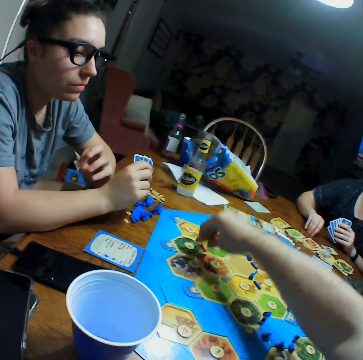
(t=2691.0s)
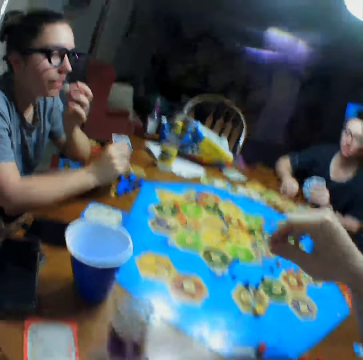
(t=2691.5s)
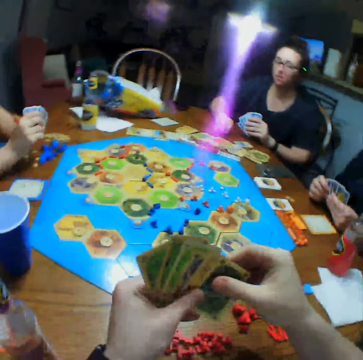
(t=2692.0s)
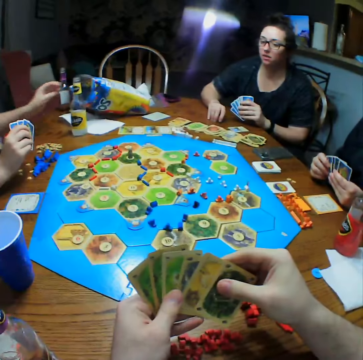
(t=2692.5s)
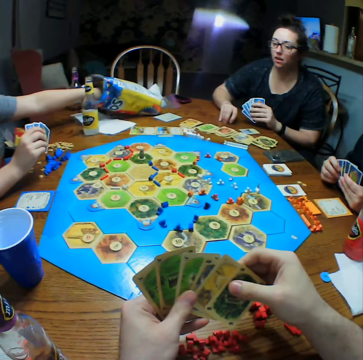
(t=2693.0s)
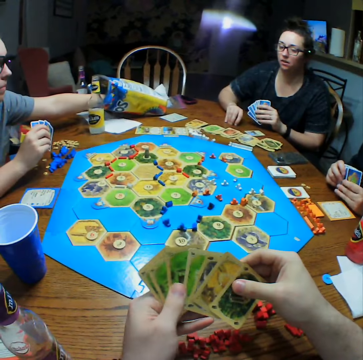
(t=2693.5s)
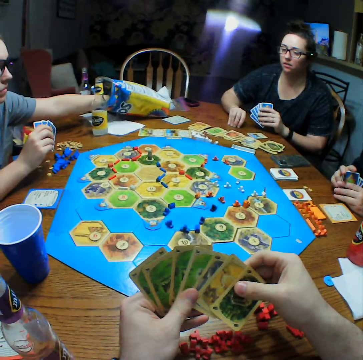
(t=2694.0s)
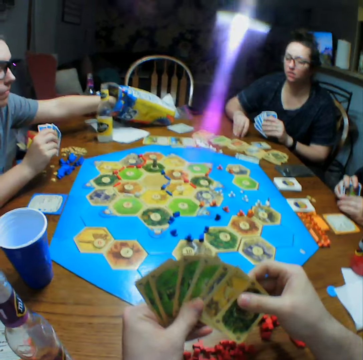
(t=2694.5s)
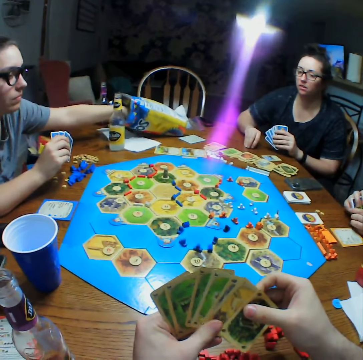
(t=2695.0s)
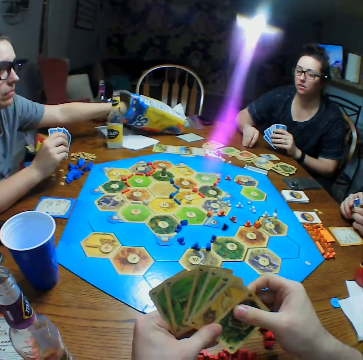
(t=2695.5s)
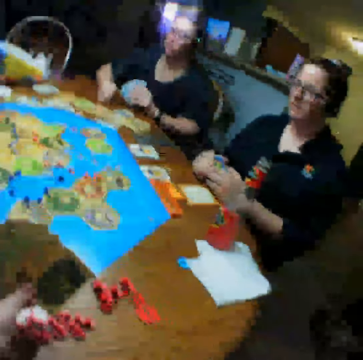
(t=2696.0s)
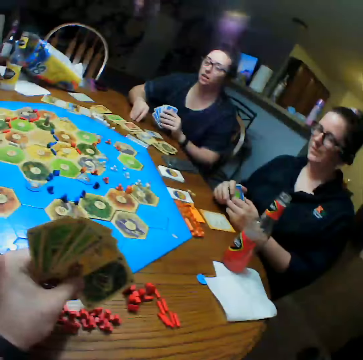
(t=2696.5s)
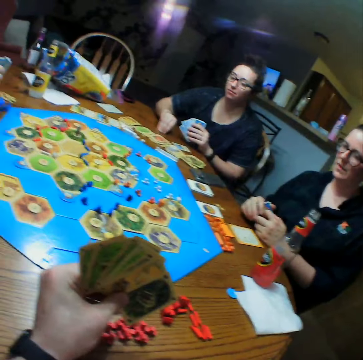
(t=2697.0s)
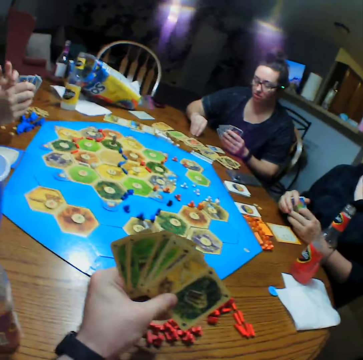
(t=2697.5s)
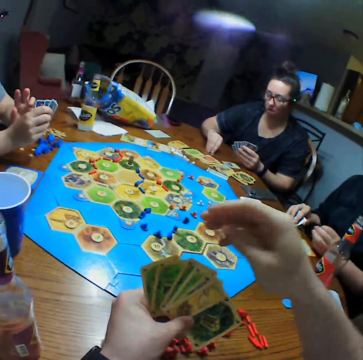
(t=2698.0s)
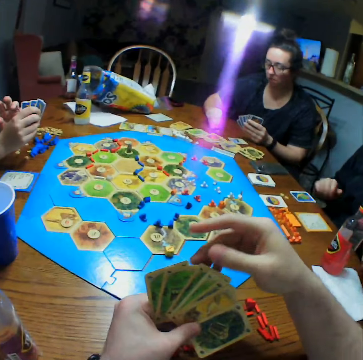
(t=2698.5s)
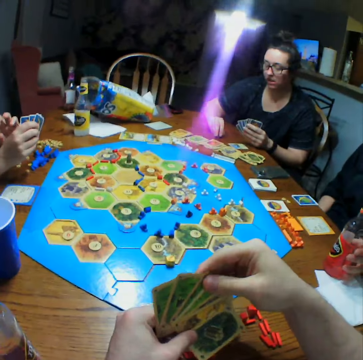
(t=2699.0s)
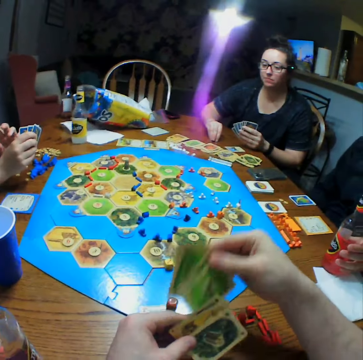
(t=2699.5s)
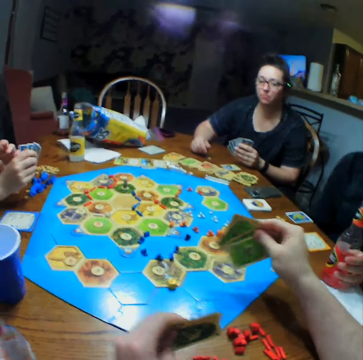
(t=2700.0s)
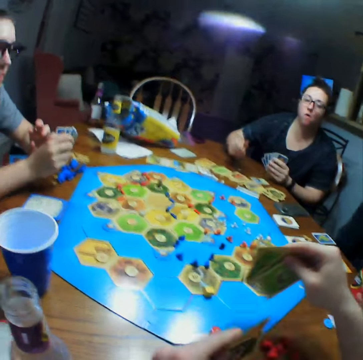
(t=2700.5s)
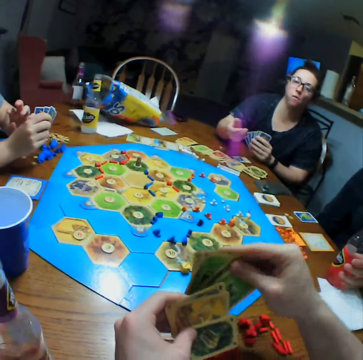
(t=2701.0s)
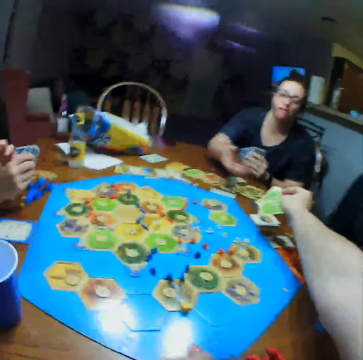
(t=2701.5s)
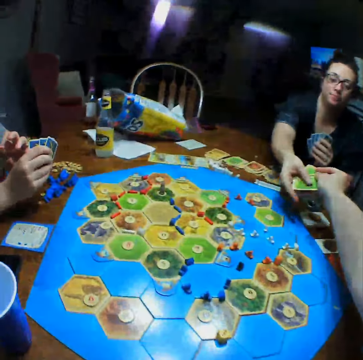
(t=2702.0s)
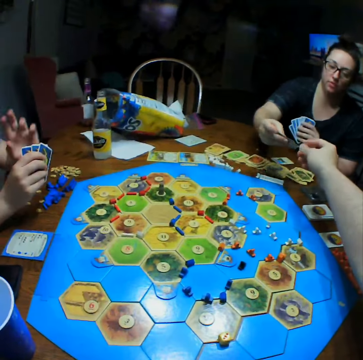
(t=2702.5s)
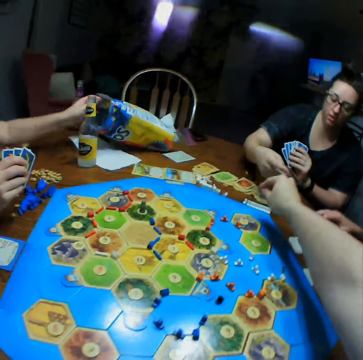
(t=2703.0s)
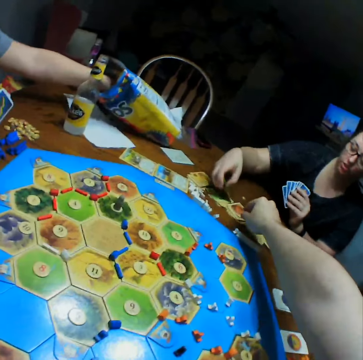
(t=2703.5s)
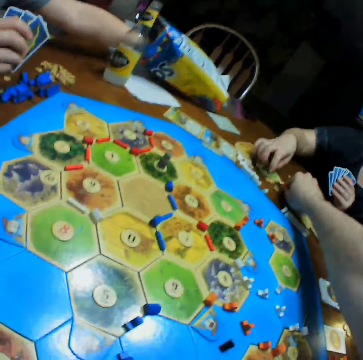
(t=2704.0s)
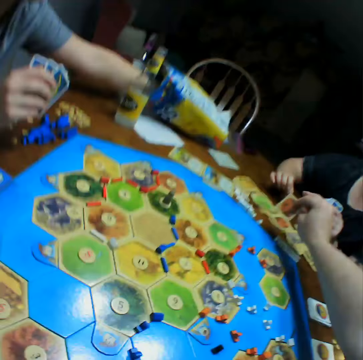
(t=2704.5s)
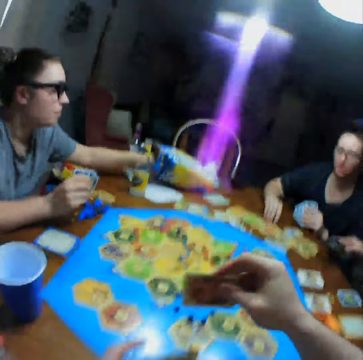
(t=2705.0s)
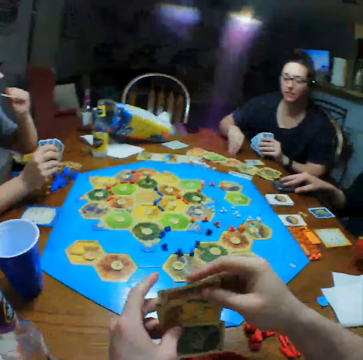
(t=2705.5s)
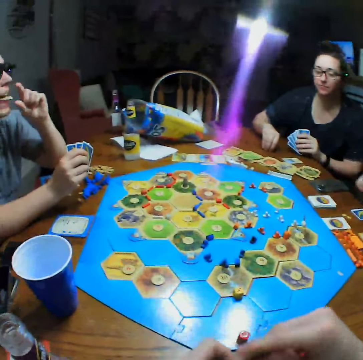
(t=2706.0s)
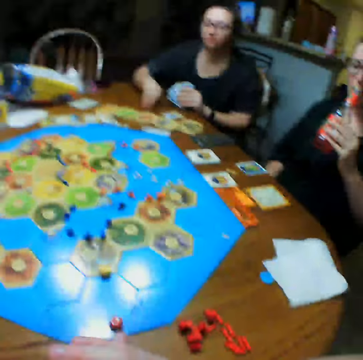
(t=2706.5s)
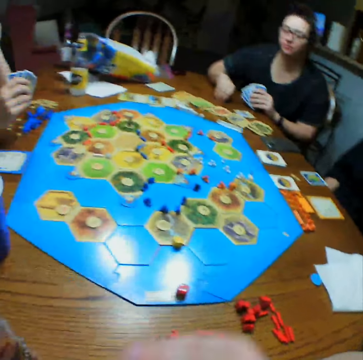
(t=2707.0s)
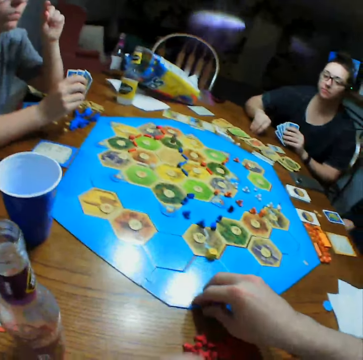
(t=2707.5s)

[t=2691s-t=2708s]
The camera wearer moves something on the board game. They pick the die. They hold cards. A person picks crisps. Another person puts cards on the table. The camera wearer gives a third person the cards. The third person picks a card from the camera wearer, puts the cards on the table. The first person picks crisps. The third person picks cards.

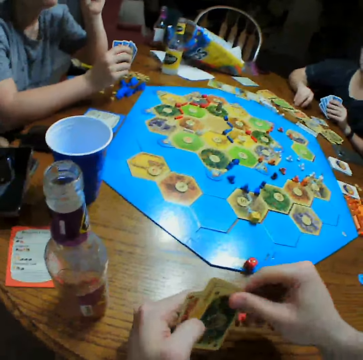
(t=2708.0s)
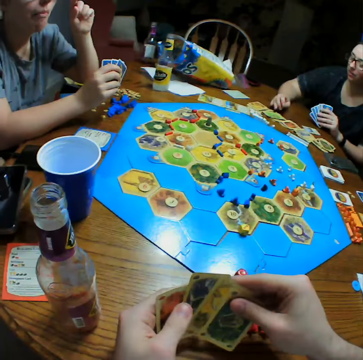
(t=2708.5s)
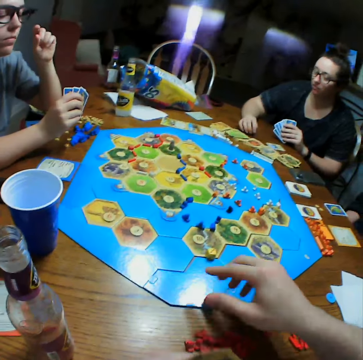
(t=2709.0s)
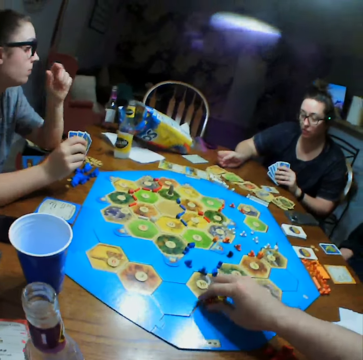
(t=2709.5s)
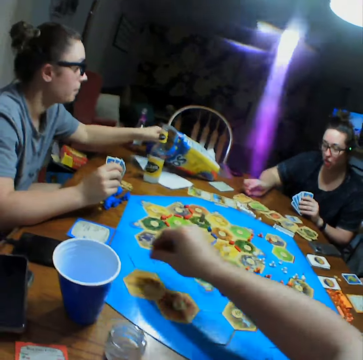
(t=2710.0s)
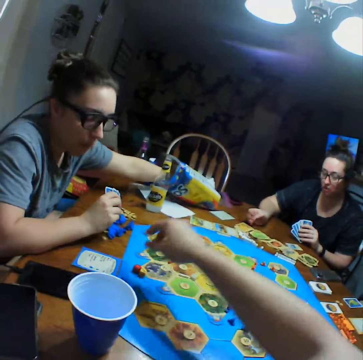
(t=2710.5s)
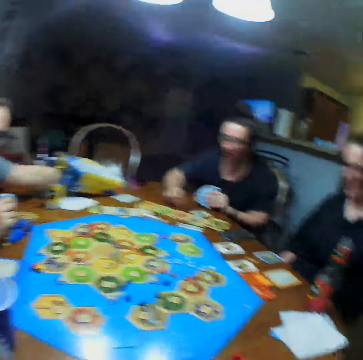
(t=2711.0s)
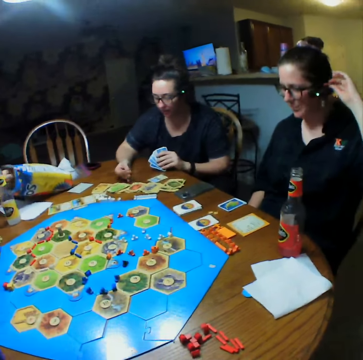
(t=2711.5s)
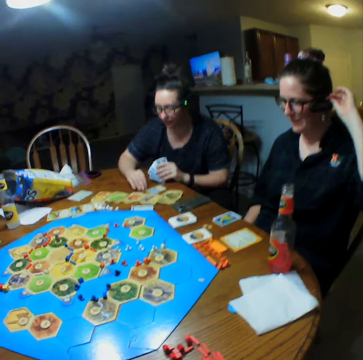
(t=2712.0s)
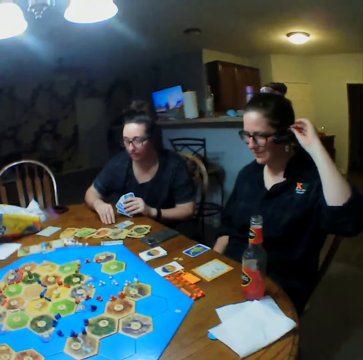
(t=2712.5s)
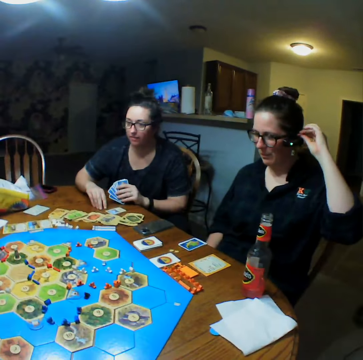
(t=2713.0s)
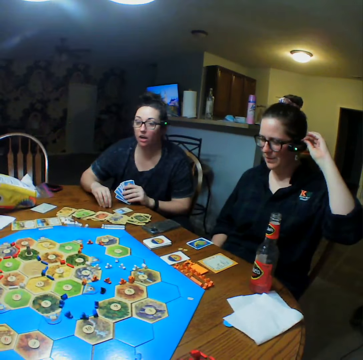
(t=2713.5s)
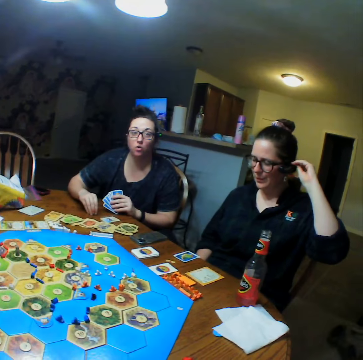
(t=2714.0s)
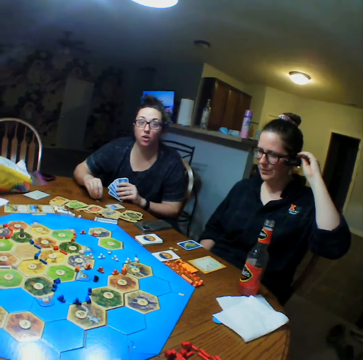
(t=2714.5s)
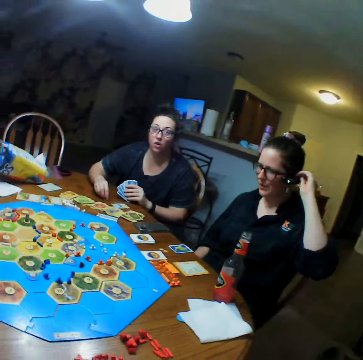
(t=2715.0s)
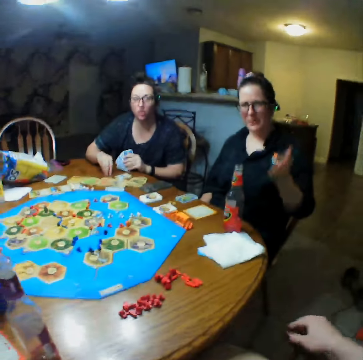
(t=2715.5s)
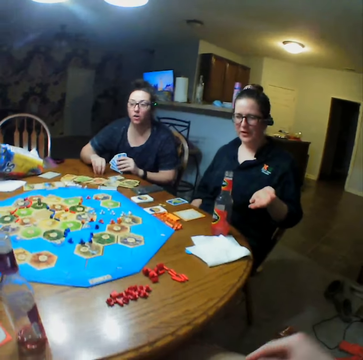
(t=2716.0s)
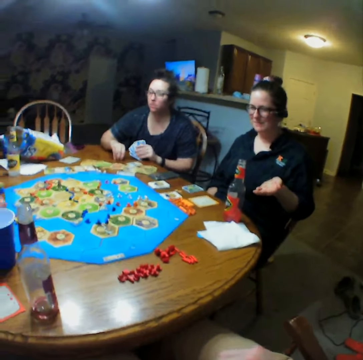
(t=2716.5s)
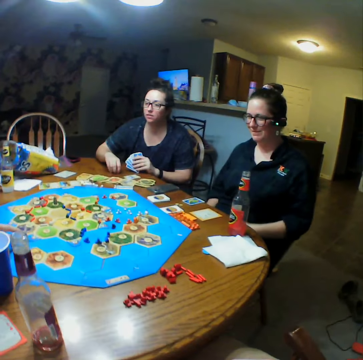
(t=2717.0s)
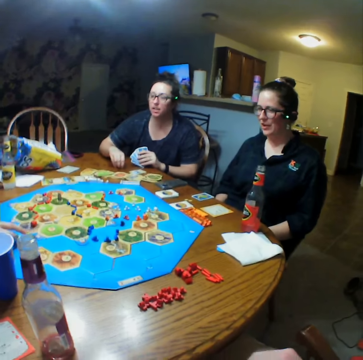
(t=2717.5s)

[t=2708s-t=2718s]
The camera wearer takes dice on the table. They put the dice on the table. A person picks a die.

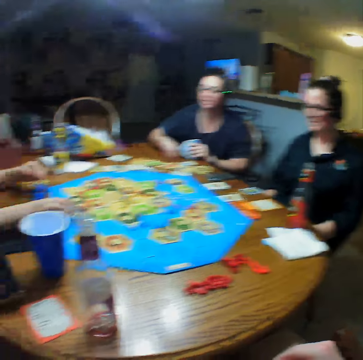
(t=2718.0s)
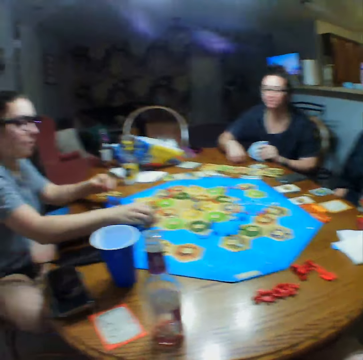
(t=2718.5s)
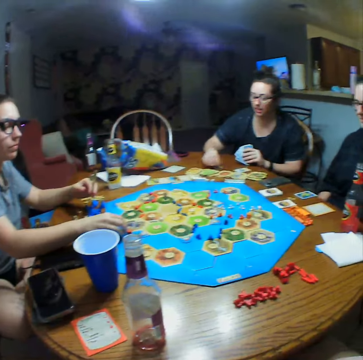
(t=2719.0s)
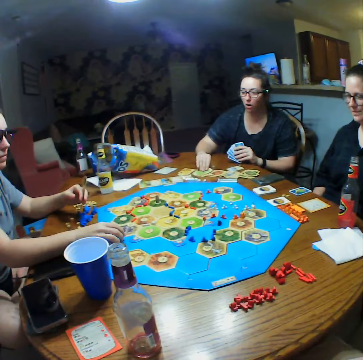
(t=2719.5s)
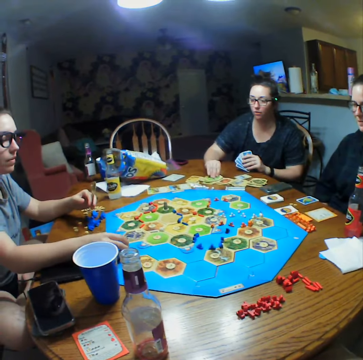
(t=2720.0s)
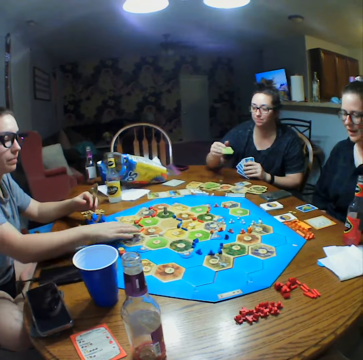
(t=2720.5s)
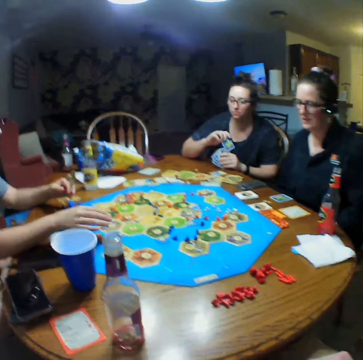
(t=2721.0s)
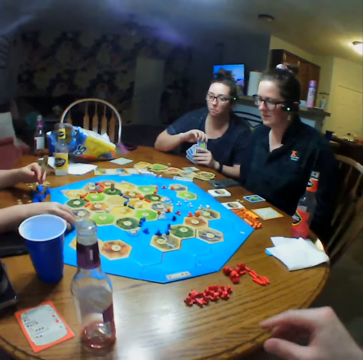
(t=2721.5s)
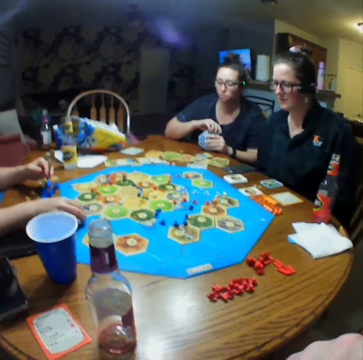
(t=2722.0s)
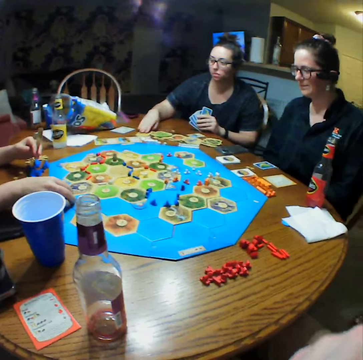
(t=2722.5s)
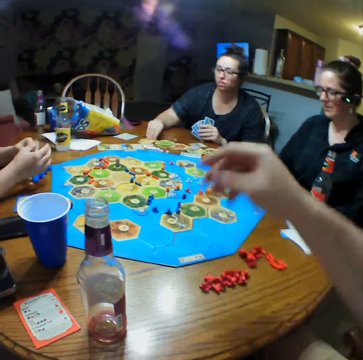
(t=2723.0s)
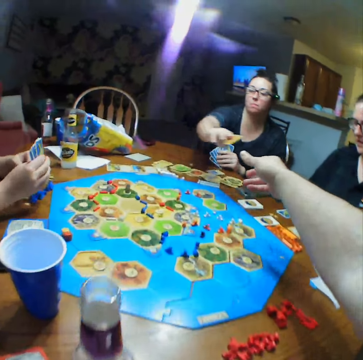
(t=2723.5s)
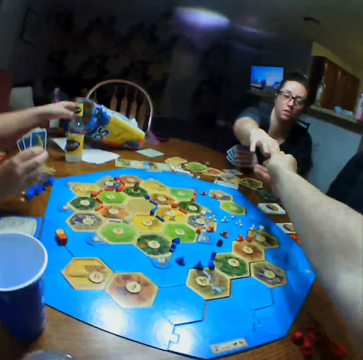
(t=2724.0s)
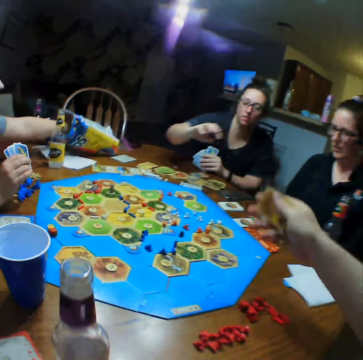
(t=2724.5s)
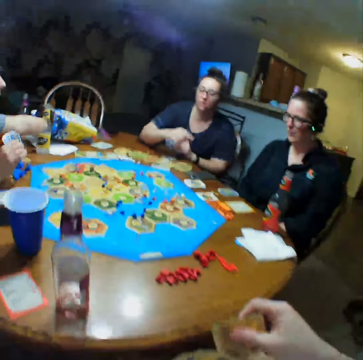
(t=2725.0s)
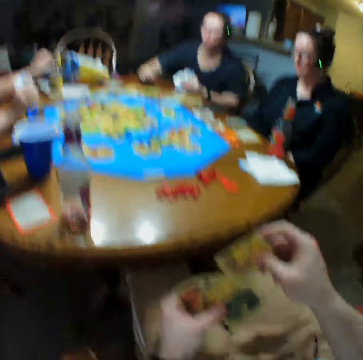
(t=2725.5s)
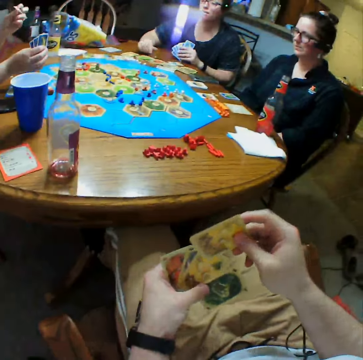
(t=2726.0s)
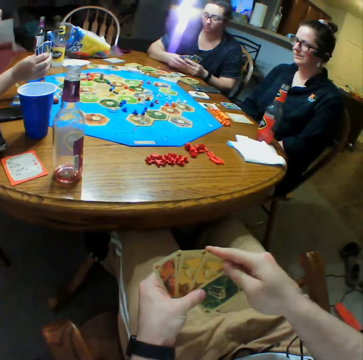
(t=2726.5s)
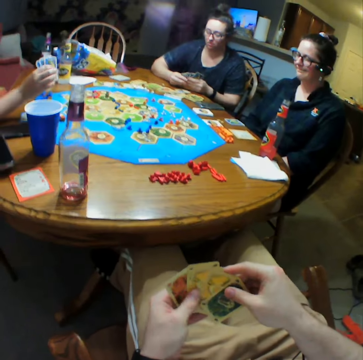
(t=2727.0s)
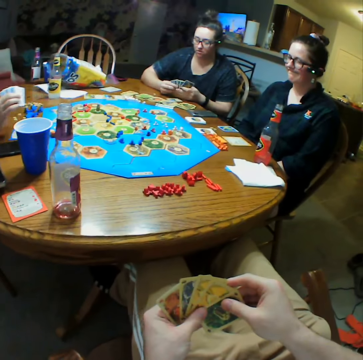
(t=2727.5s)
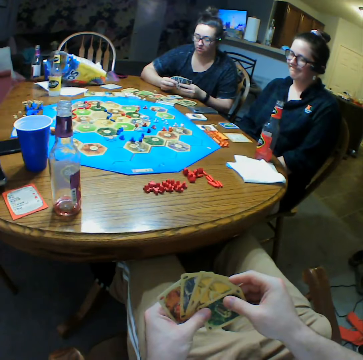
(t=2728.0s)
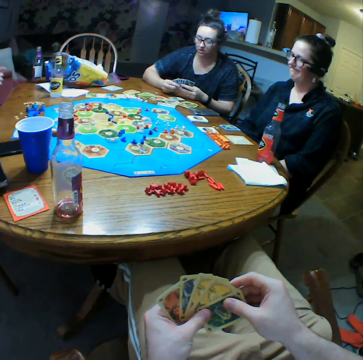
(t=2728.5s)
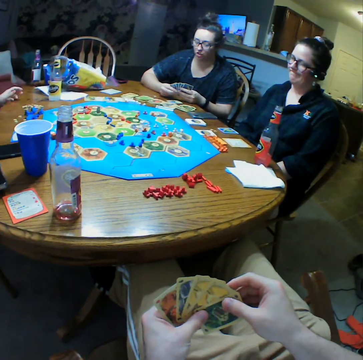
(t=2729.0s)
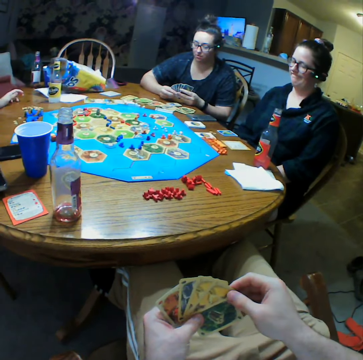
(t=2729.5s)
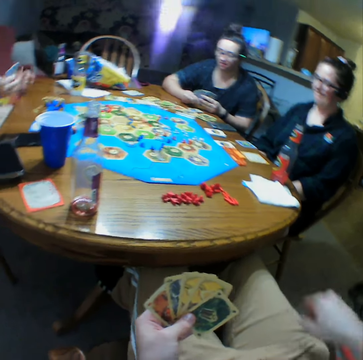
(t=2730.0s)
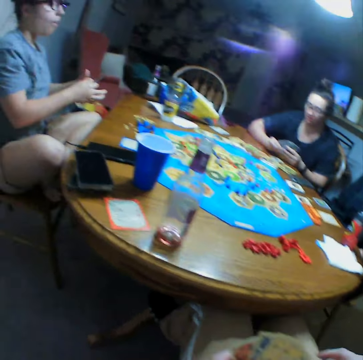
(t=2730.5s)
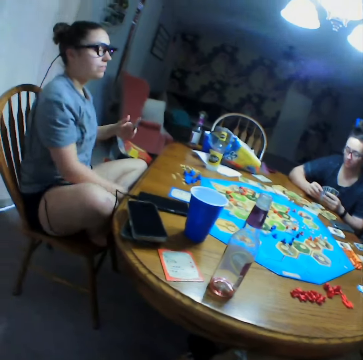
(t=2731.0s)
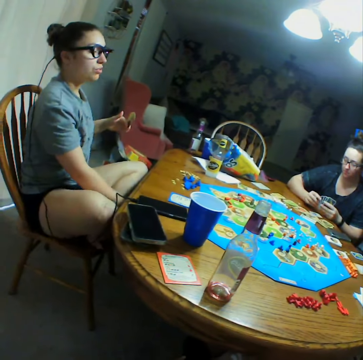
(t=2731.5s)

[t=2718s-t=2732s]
A woman moves pieces on the board, picks a card, gives a card to the camera wearer. The camera wearer takes the card from the woman.
